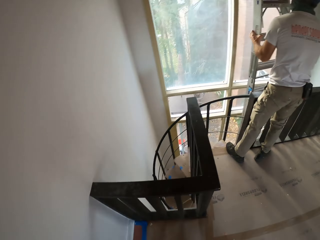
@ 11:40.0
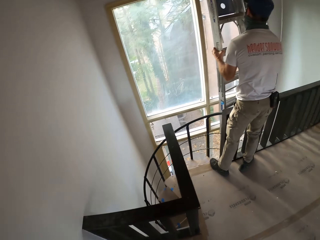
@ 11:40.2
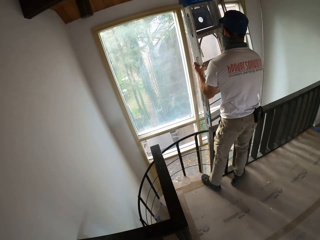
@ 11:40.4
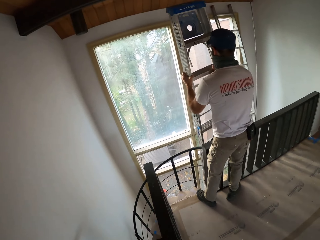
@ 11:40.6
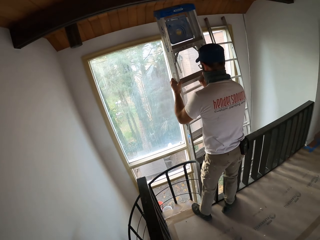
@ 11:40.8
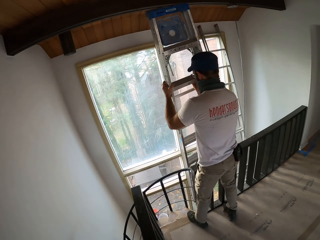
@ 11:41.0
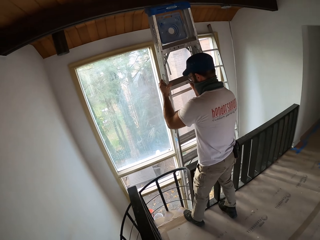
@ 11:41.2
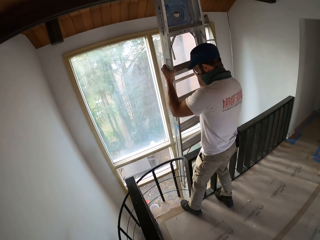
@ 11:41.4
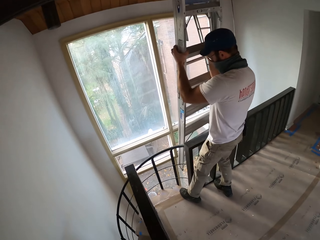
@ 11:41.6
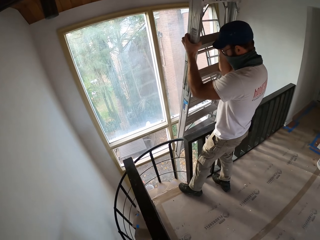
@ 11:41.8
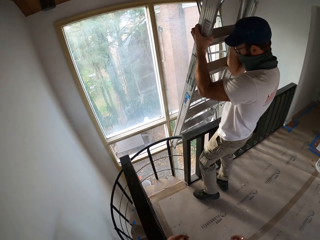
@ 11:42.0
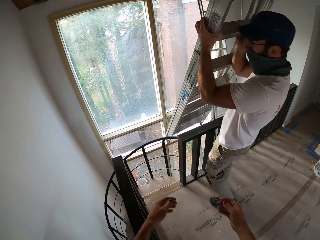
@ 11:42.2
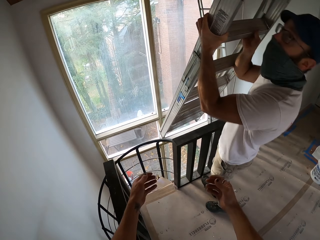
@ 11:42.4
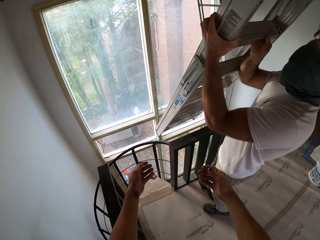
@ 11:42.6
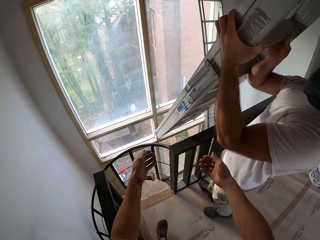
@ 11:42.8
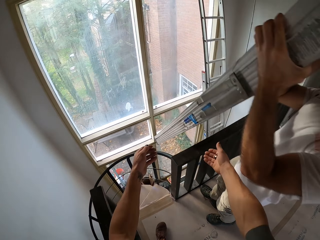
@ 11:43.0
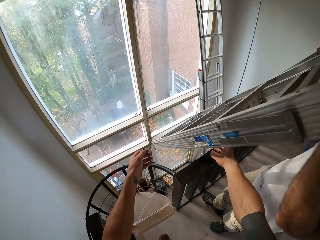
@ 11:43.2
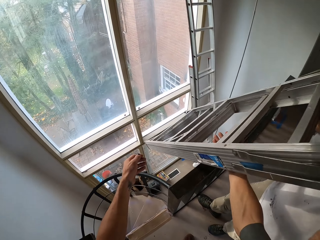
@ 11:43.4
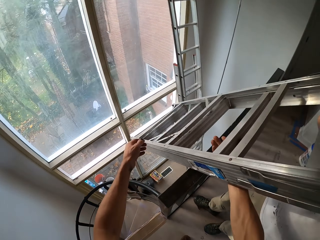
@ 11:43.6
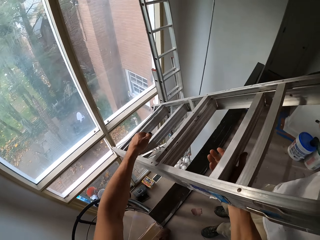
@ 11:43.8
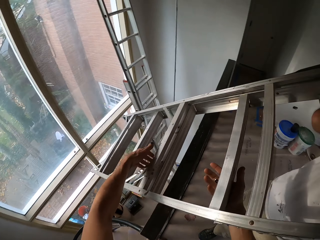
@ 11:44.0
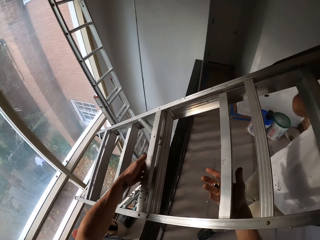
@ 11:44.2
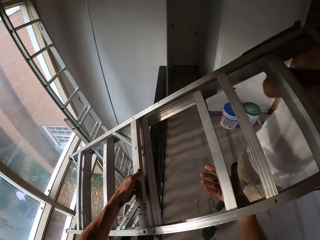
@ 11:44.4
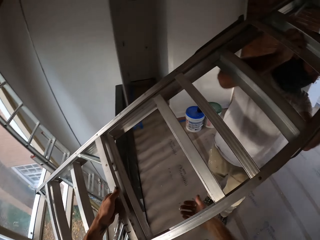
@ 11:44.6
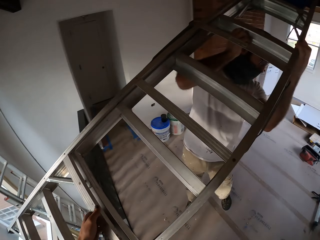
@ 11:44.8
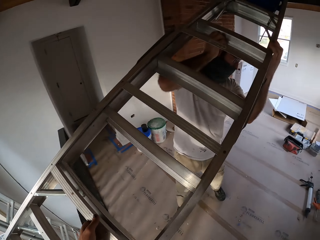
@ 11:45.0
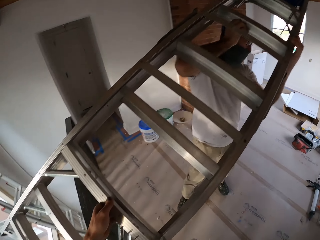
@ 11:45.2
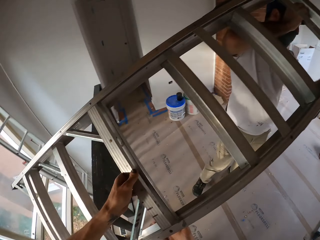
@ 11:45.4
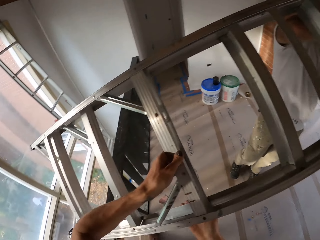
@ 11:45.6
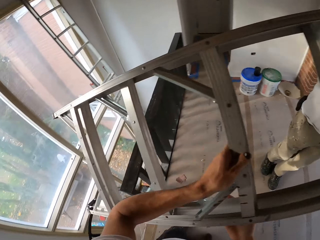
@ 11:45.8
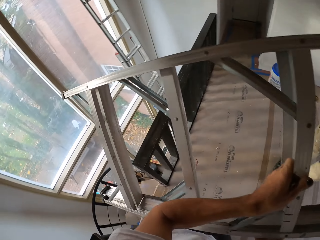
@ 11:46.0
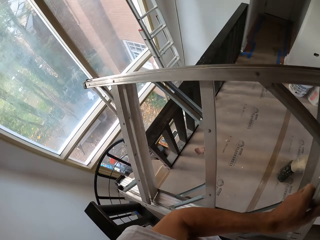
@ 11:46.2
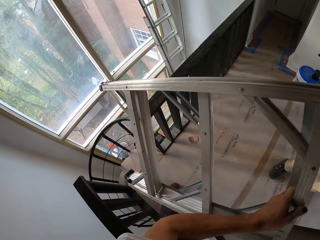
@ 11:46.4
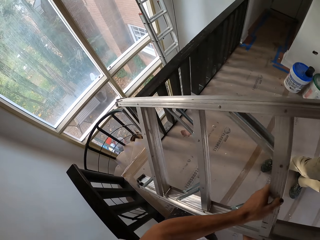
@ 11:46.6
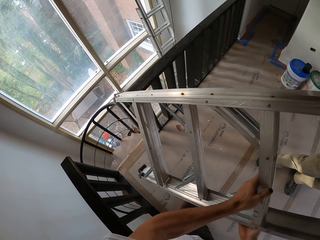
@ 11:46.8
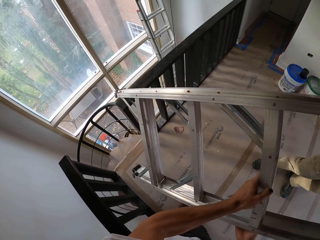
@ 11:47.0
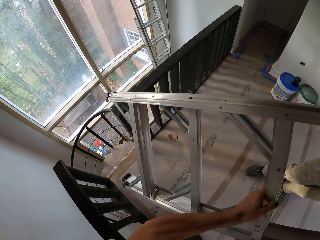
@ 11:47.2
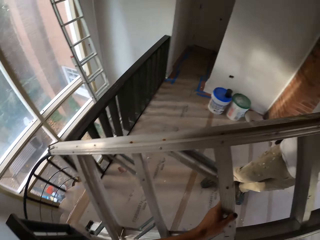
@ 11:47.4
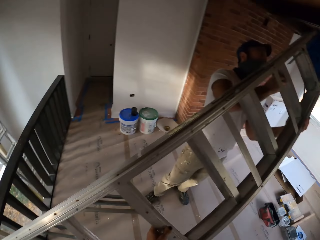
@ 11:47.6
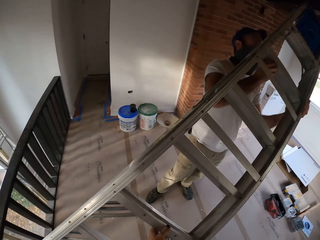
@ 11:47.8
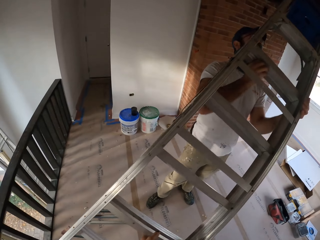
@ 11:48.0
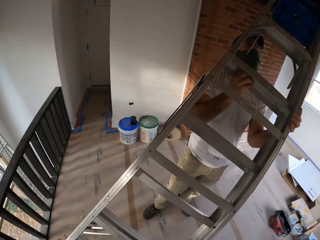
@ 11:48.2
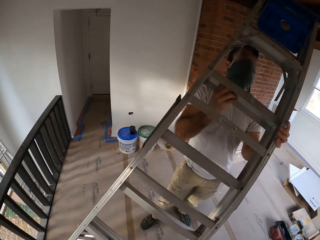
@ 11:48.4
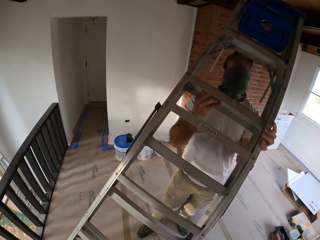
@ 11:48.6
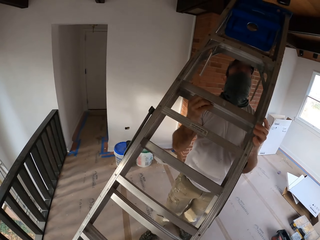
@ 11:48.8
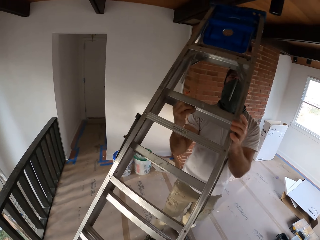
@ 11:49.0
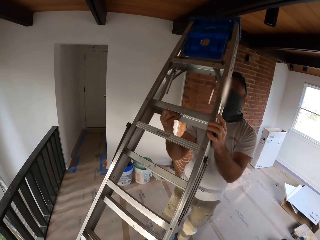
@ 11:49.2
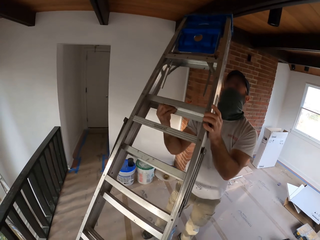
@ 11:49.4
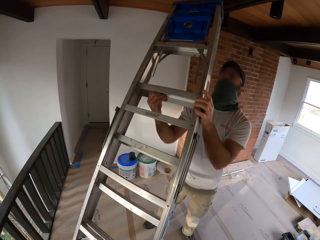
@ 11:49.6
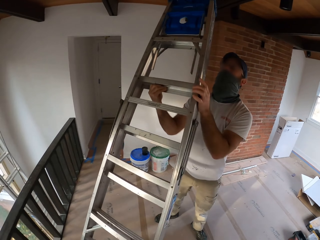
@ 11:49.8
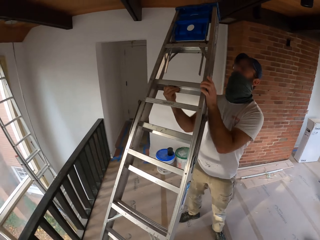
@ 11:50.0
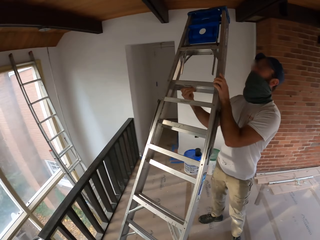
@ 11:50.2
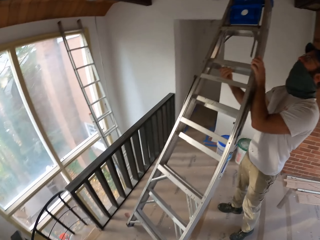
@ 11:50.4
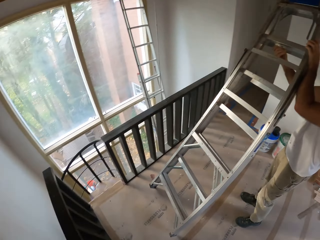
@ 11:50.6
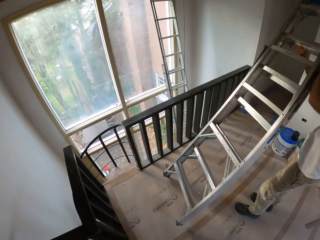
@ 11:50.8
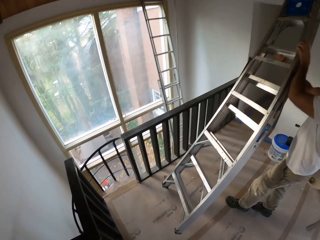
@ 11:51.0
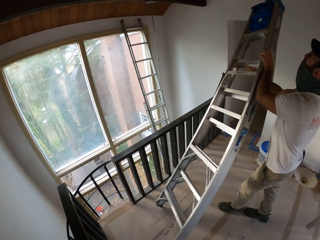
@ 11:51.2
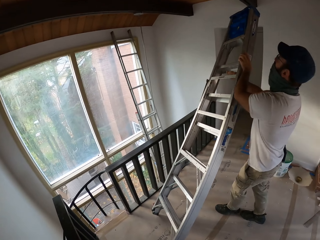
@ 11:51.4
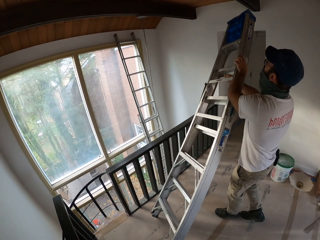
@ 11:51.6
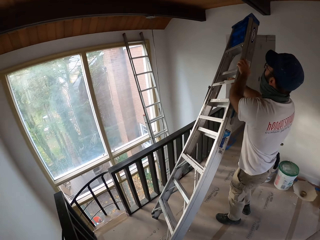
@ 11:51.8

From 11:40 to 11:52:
The camera wearer looks around the house. A man lifts a ladder. The camera wearer holds the ladder. The man moves the ladder.

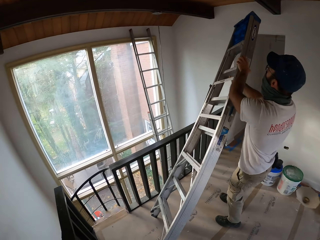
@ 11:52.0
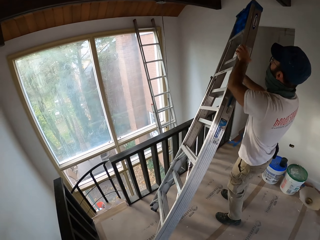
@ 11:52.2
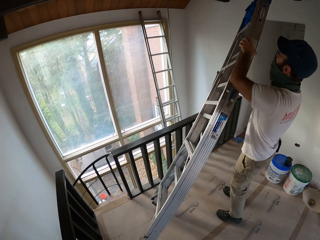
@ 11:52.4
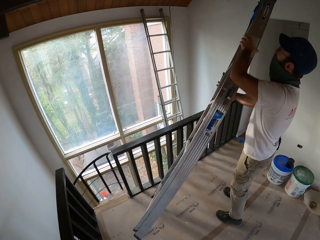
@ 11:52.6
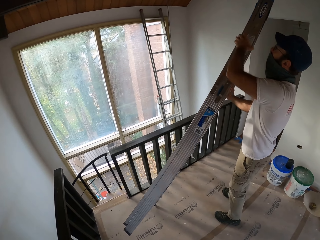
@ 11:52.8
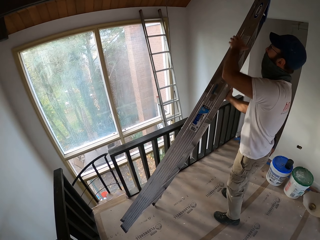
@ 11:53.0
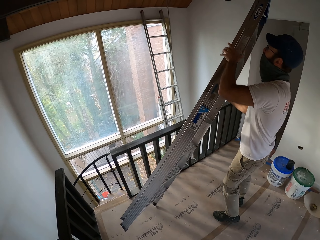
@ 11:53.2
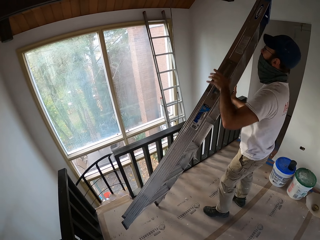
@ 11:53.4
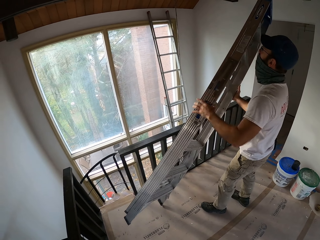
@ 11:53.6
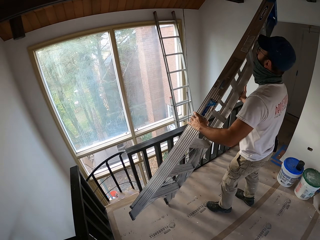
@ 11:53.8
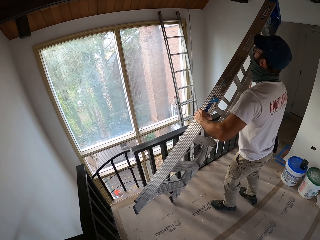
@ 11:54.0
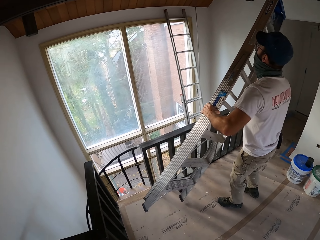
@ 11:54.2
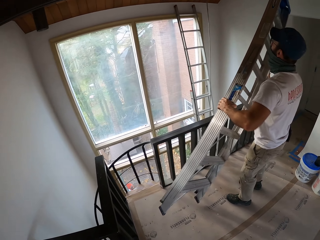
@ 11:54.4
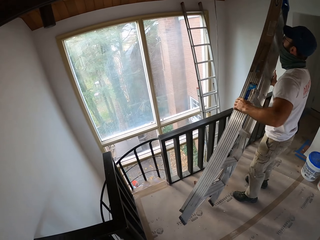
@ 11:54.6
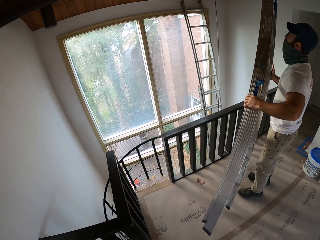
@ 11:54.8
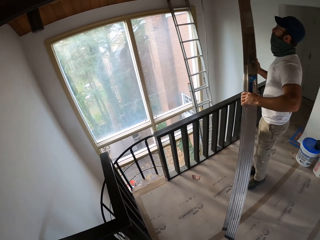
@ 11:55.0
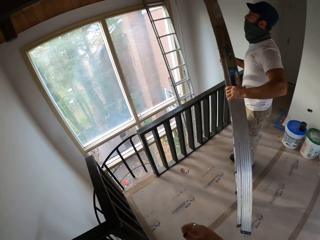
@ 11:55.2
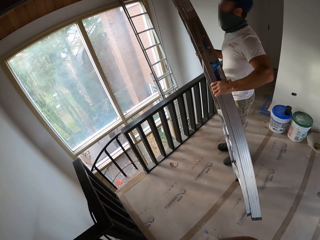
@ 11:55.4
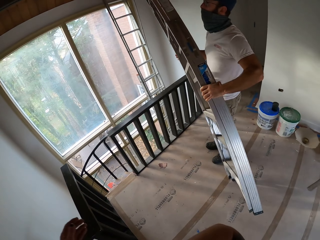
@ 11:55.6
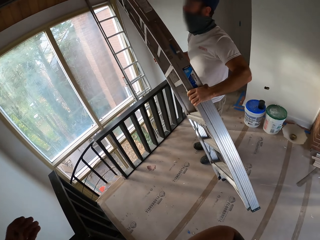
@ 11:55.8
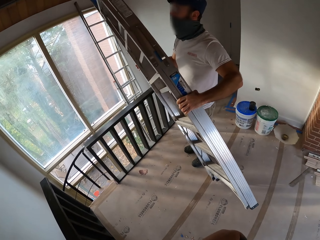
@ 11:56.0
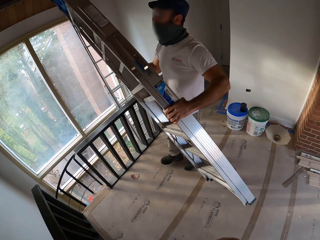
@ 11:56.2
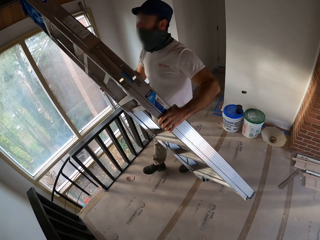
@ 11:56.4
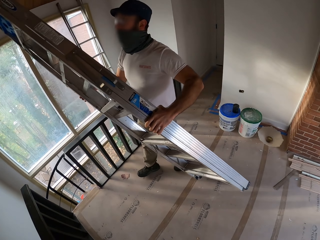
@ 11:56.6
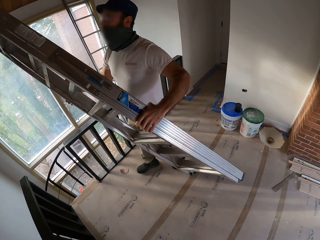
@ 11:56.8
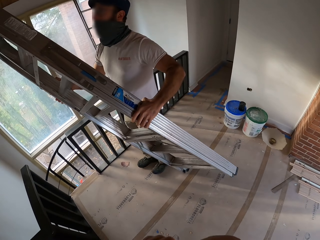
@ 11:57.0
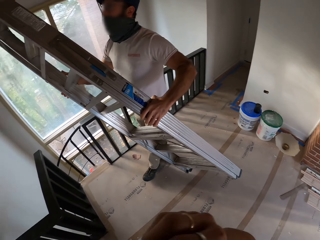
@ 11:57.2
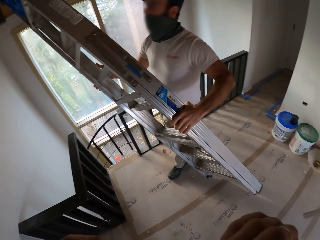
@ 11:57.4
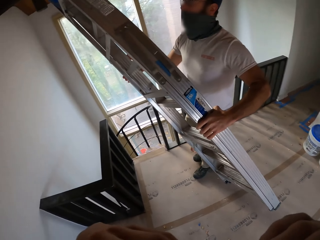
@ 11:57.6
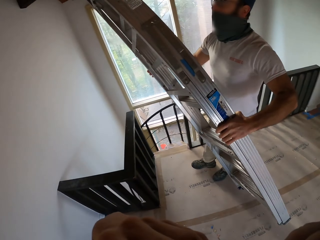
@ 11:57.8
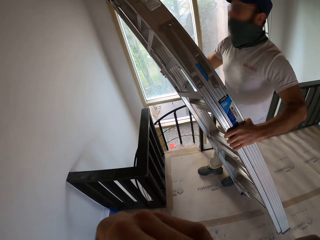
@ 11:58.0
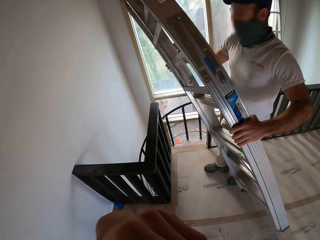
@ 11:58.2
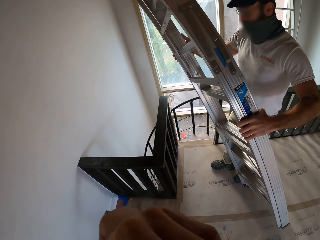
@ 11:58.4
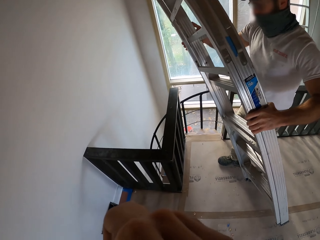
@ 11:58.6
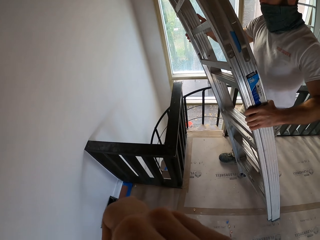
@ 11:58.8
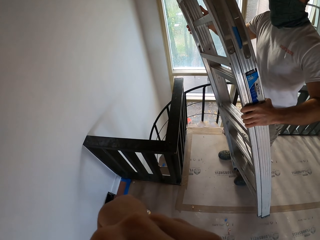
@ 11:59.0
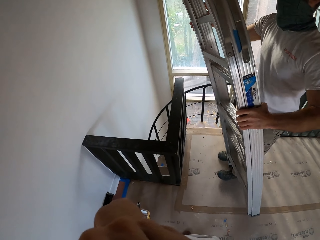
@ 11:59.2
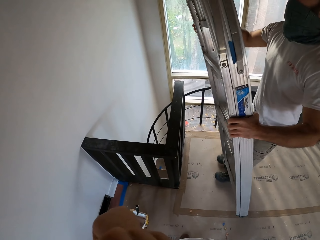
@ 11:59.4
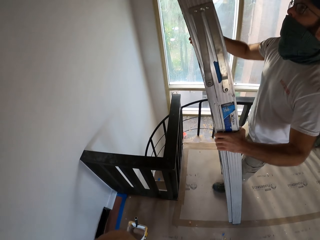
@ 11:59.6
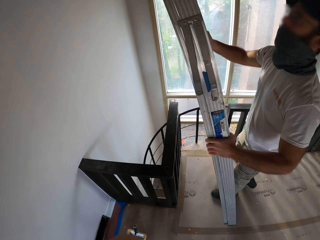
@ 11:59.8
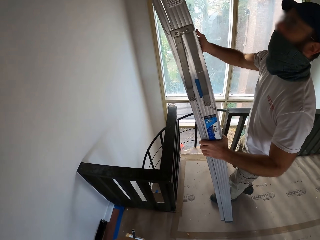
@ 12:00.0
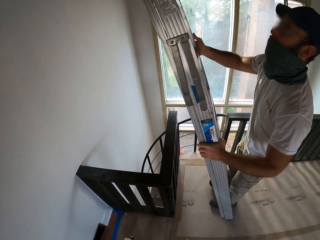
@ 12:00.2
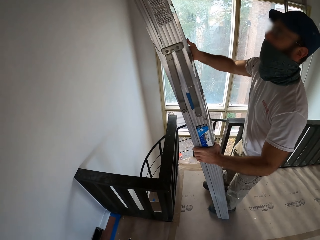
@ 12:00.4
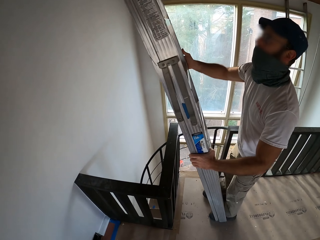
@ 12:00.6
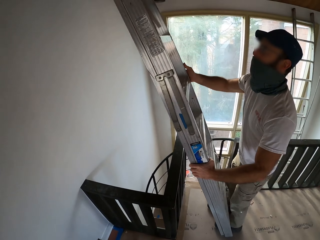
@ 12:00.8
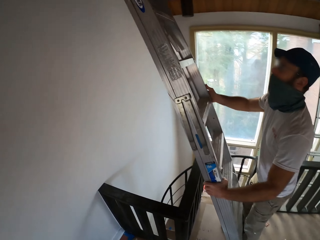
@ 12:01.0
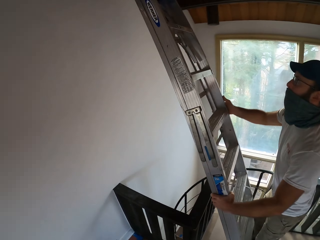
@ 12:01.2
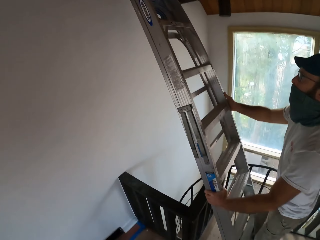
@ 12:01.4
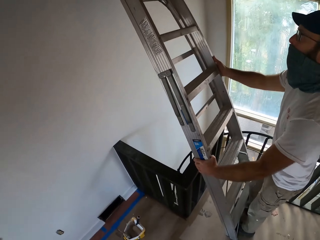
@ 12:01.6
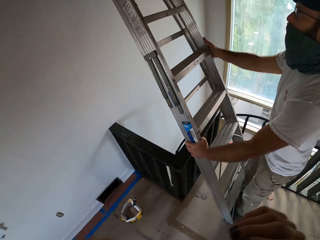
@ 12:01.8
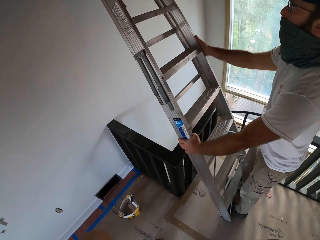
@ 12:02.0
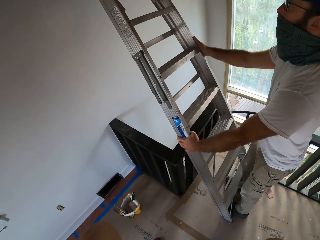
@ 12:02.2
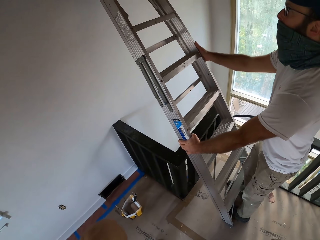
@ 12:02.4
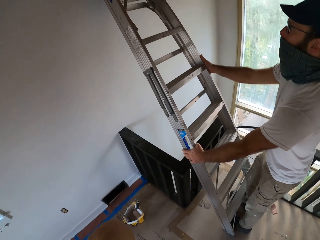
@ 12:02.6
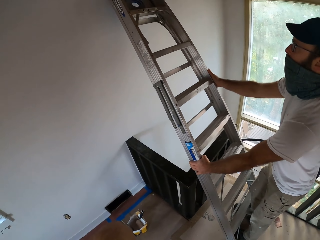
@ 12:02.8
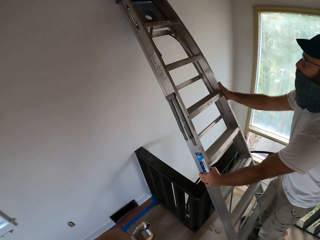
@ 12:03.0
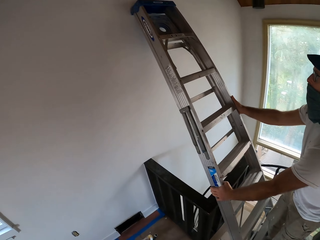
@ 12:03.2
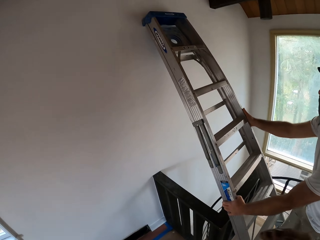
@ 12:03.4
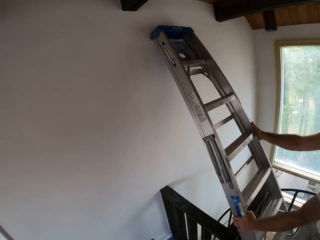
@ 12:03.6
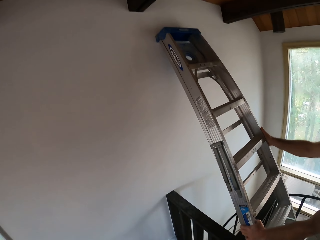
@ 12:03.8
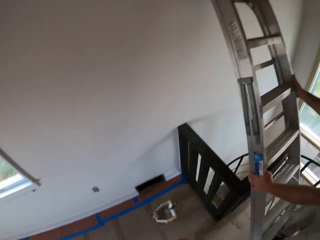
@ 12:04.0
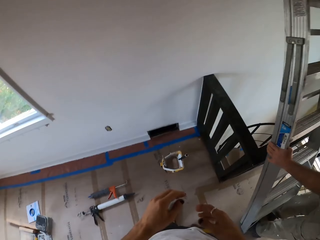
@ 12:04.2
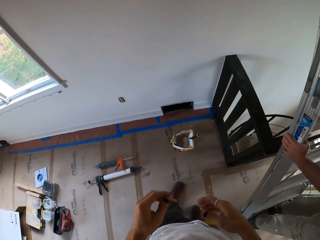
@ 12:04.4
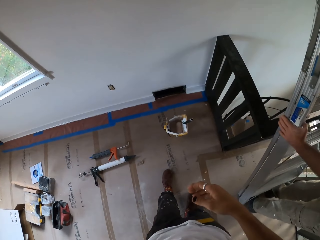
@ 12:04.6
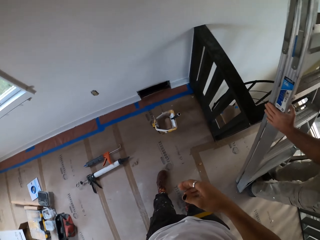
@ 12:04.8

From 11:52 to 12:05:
A man lifts the ladder. The man leans the ladder on the wall.
